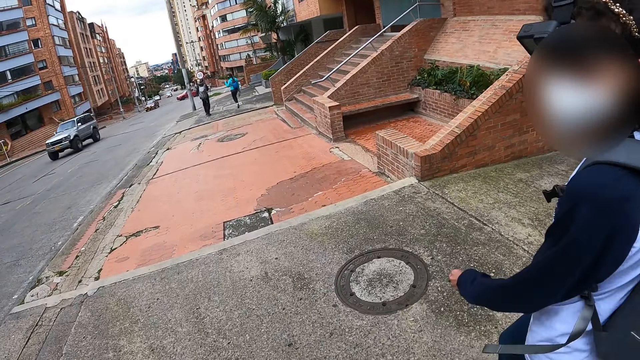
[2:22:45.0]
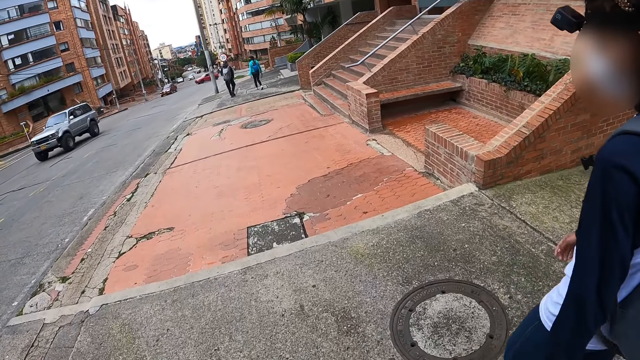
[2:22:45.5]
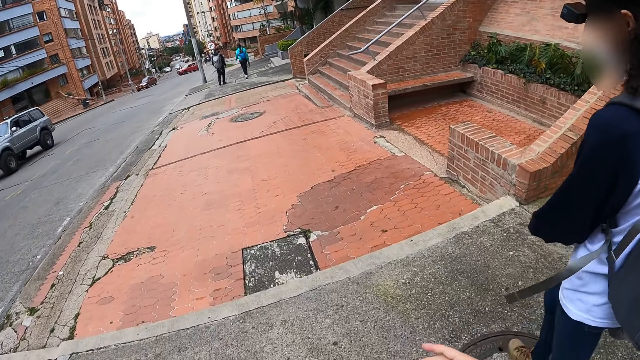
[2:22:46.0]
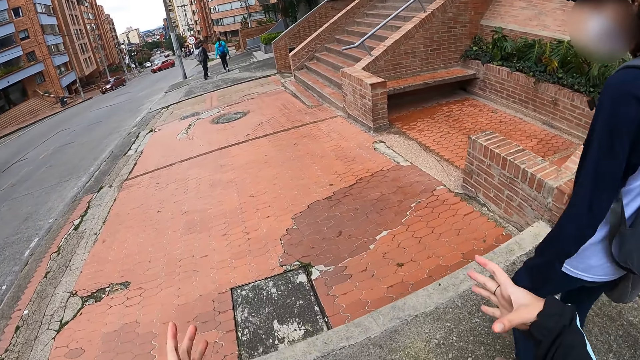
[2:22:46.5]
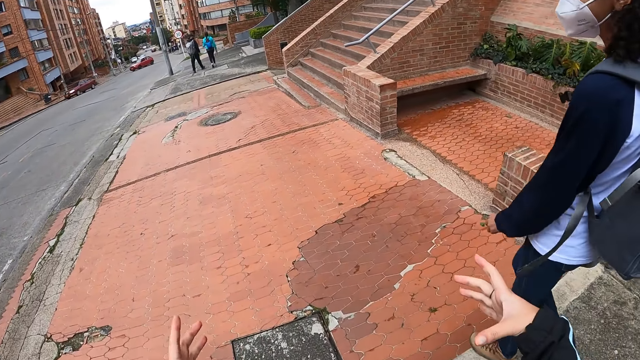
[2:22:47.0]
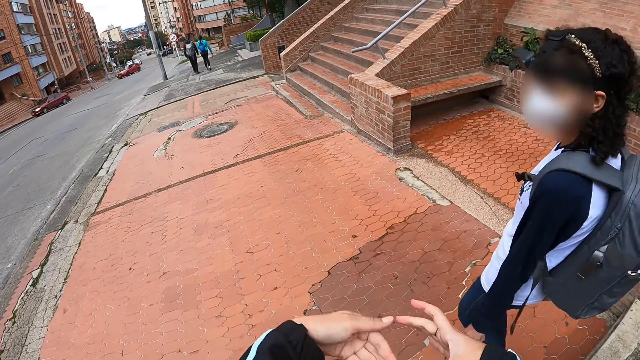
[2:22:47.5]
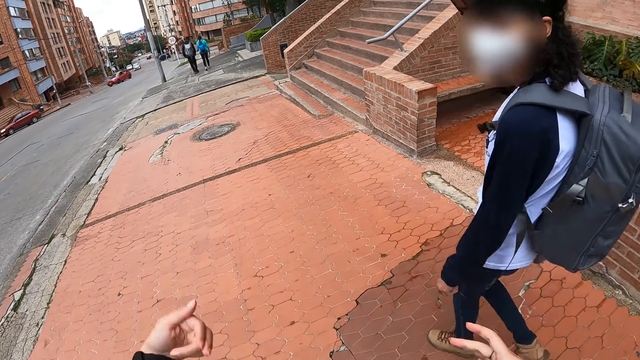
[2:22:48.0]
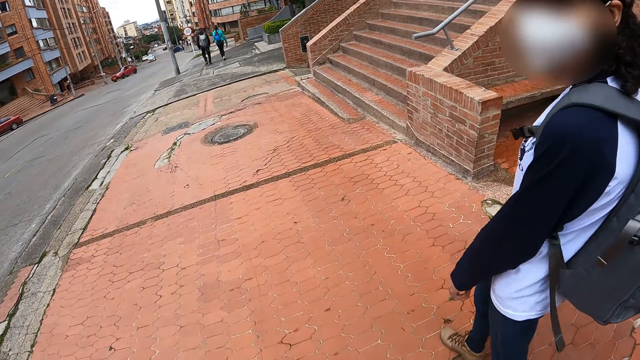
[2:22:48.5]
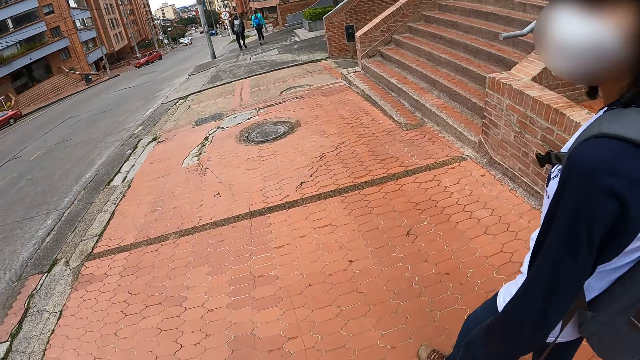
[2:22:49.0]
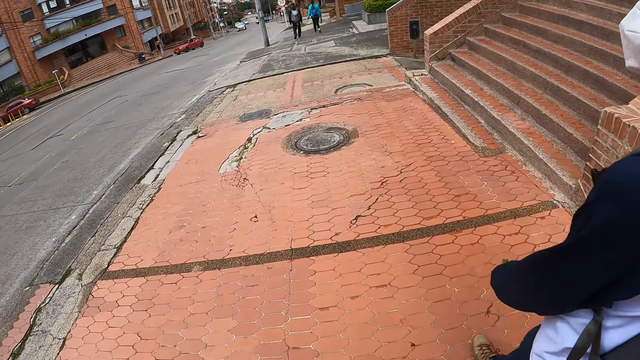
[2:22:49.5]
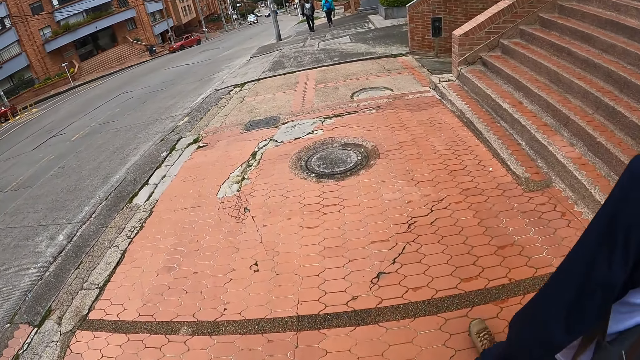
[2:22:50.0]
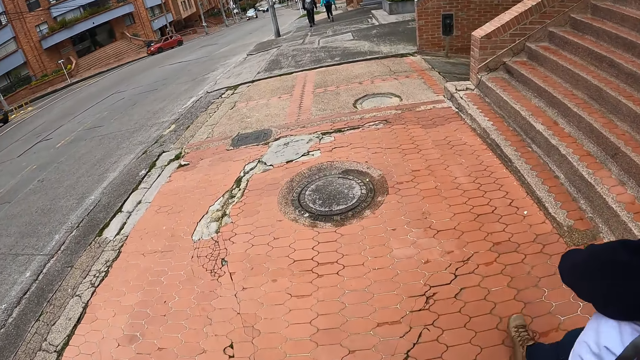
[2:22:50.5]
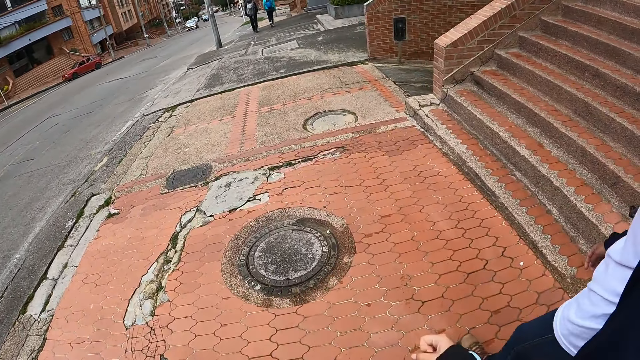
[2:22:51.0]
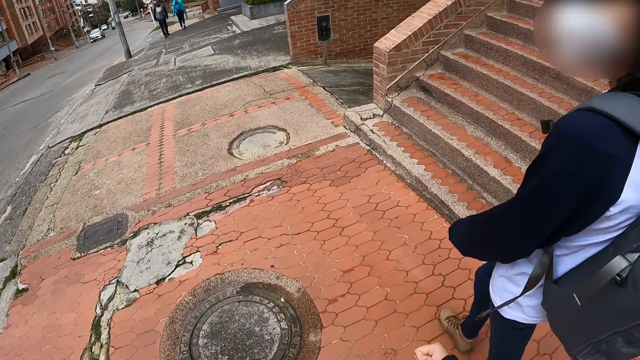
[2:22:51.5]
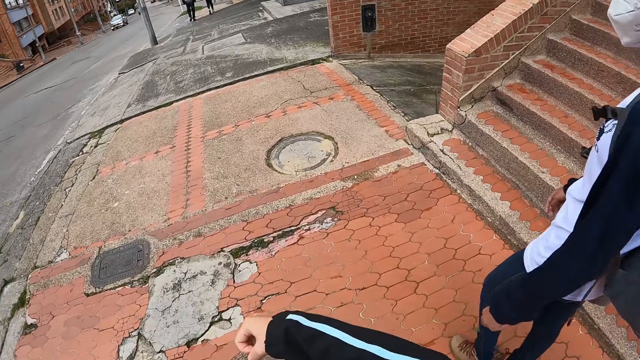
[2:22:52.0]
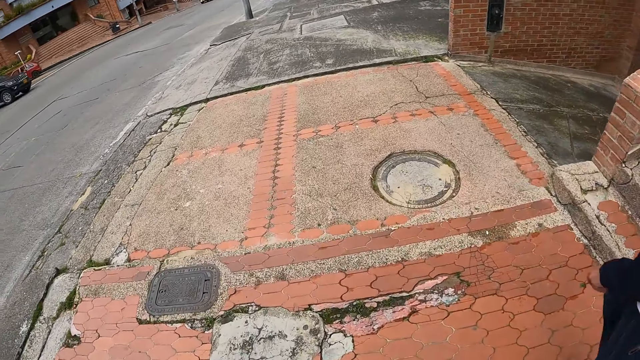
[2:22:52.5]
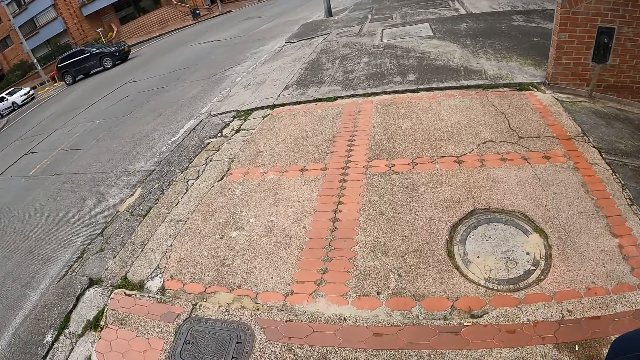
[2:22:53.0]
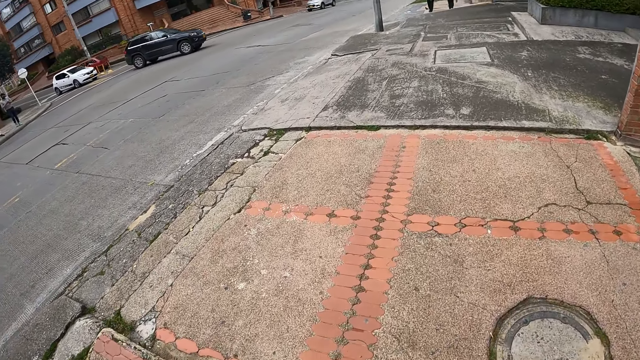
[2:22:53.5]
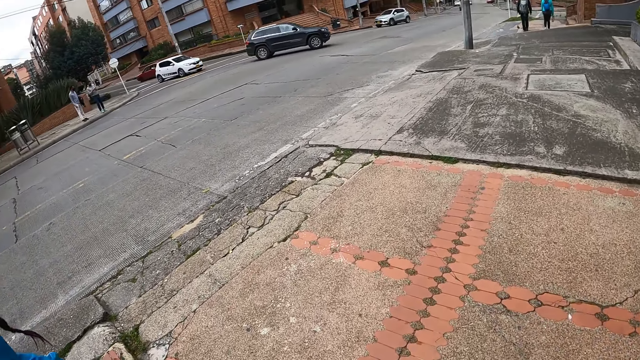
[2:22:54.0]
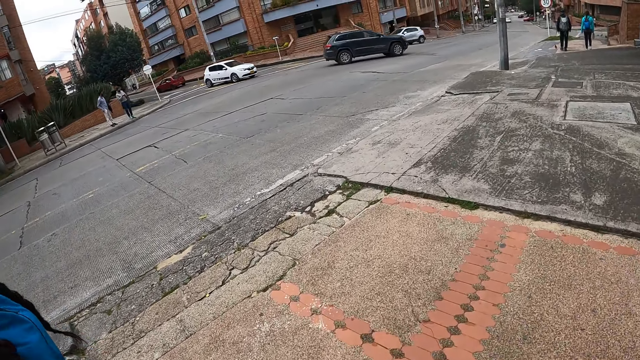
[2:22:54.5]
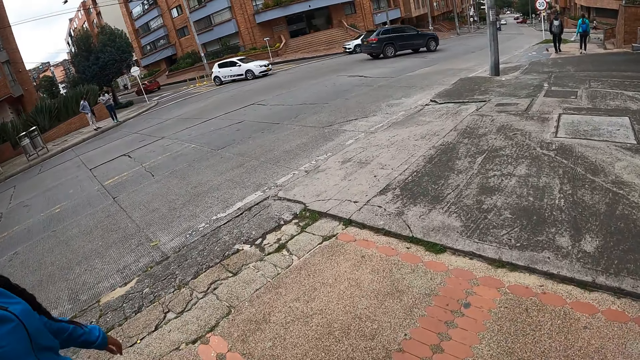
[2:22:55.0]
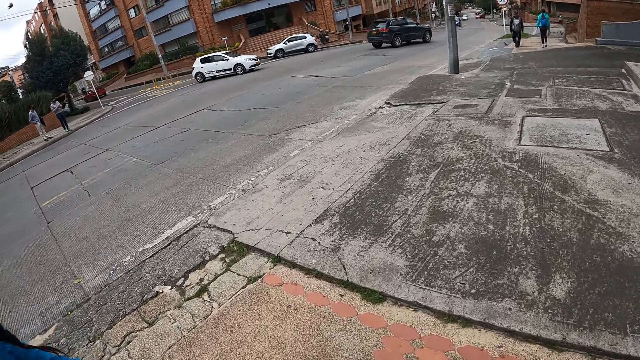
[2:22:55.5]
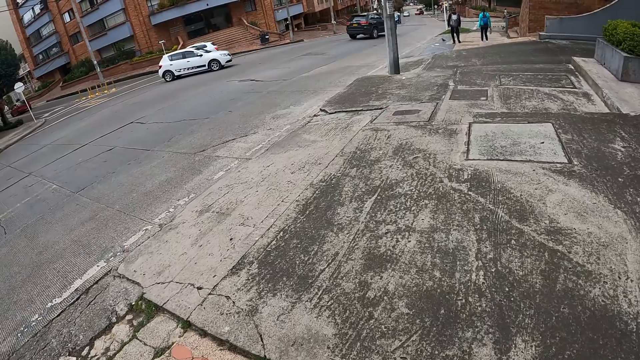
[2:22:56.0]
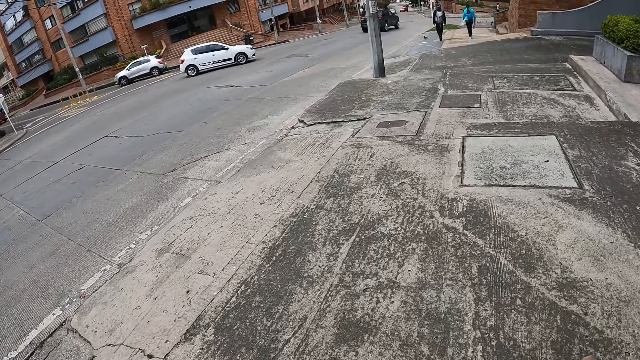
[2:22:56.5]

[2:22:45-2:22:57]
A silver car passes by the camera wearer.

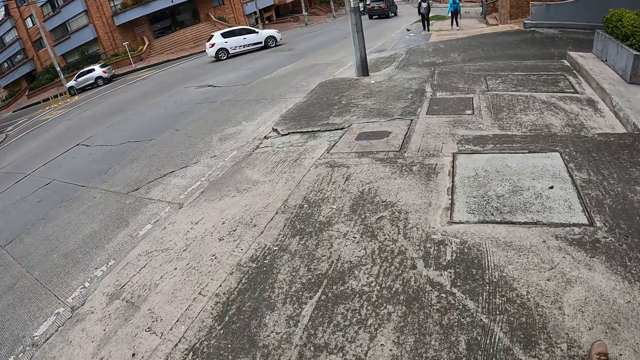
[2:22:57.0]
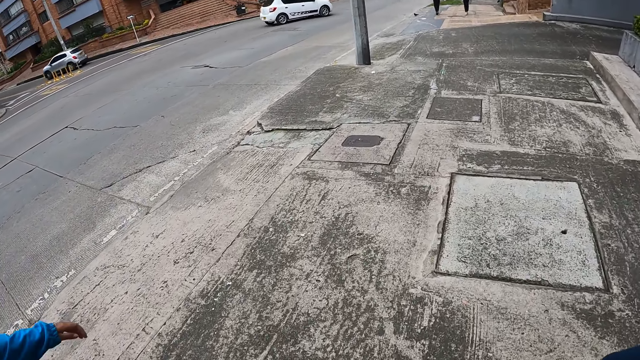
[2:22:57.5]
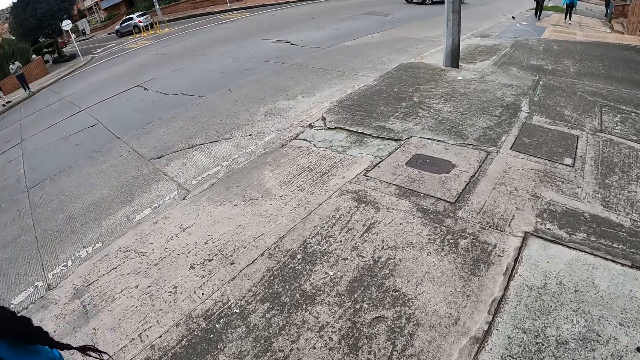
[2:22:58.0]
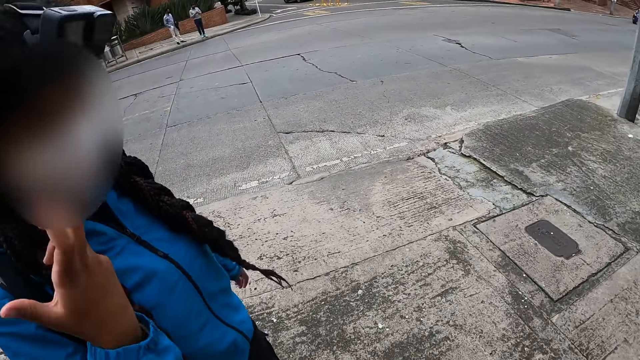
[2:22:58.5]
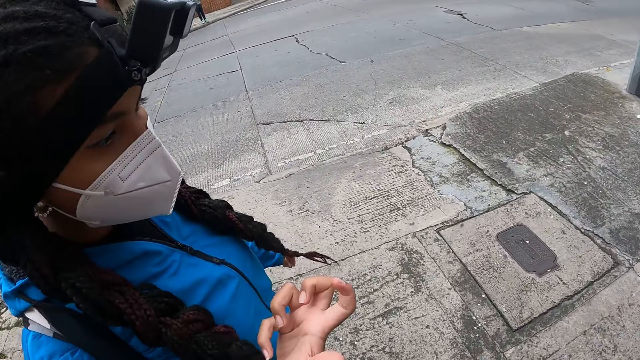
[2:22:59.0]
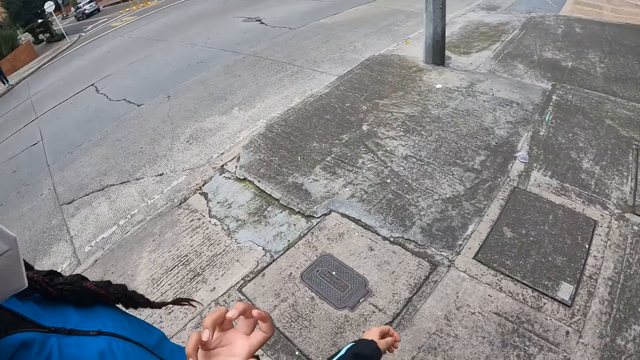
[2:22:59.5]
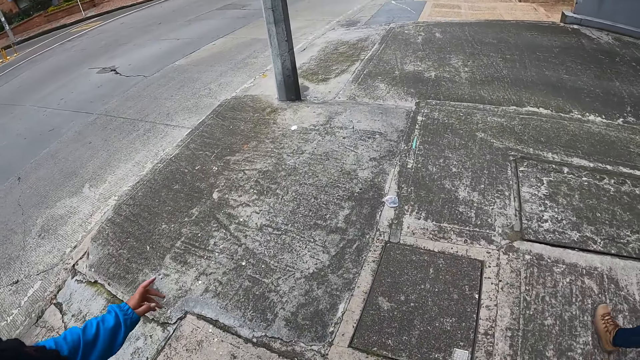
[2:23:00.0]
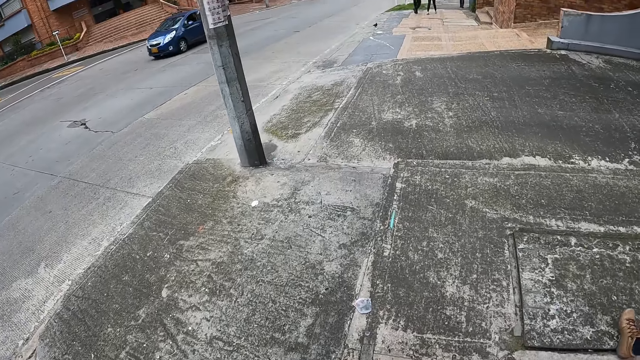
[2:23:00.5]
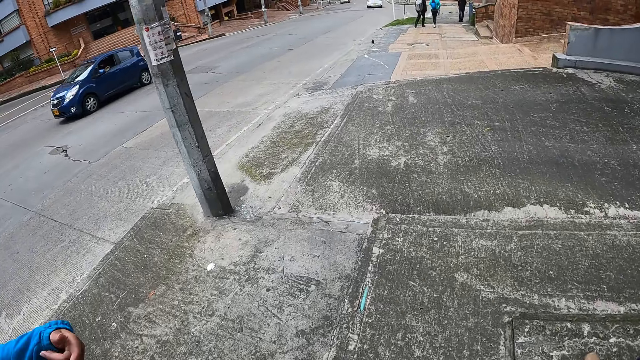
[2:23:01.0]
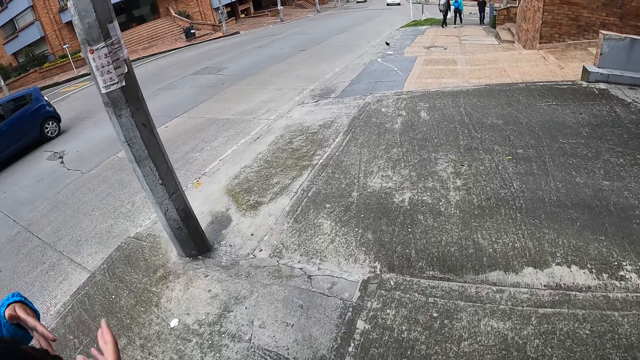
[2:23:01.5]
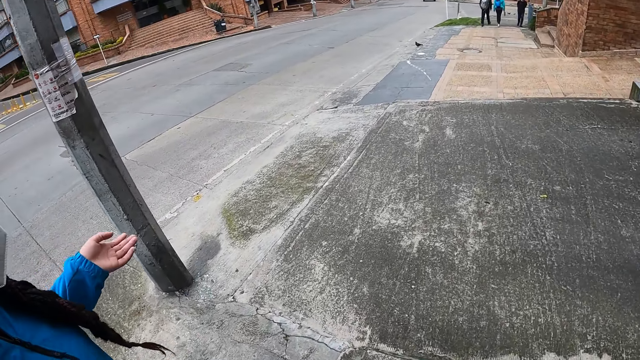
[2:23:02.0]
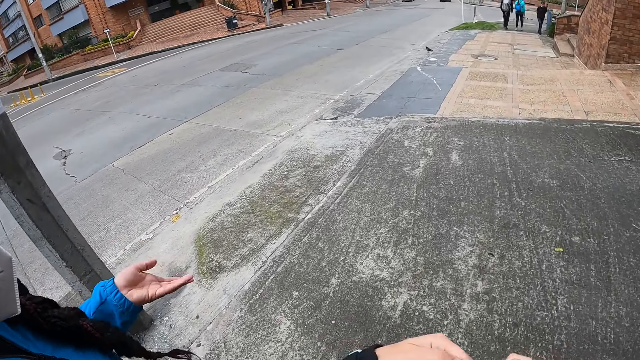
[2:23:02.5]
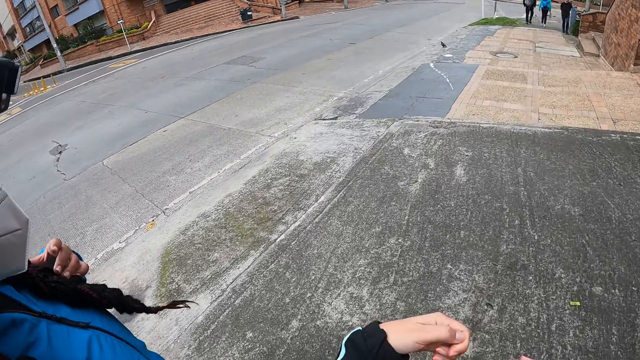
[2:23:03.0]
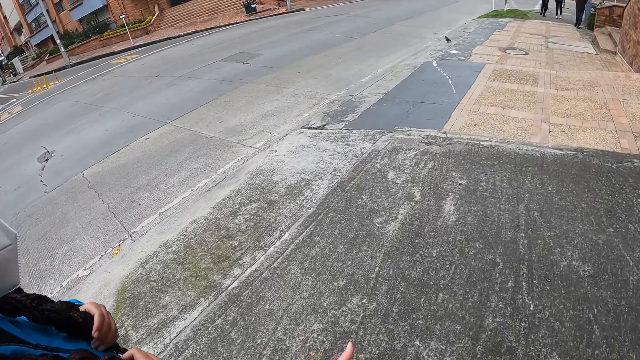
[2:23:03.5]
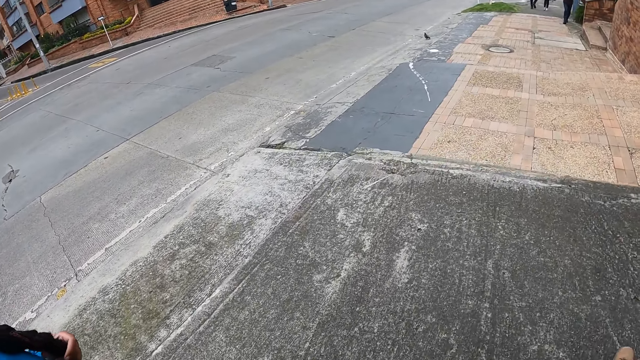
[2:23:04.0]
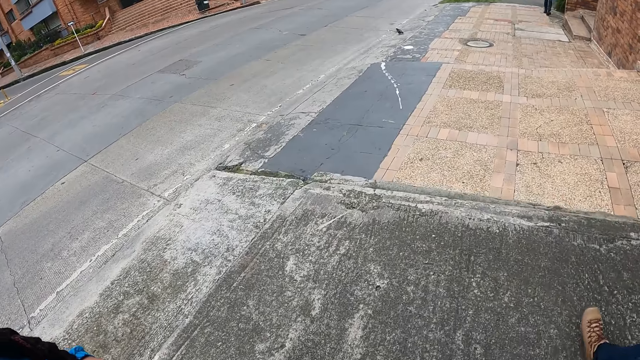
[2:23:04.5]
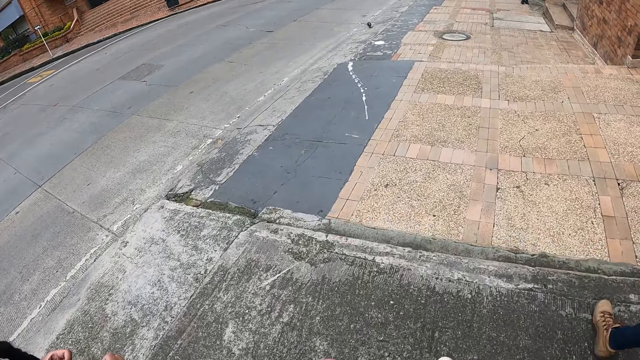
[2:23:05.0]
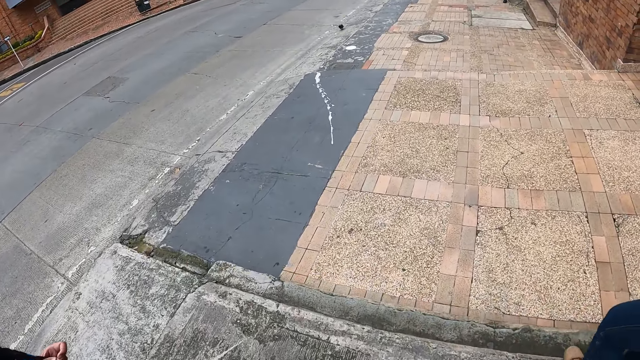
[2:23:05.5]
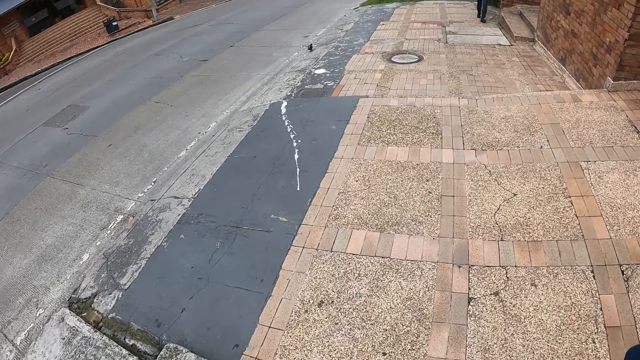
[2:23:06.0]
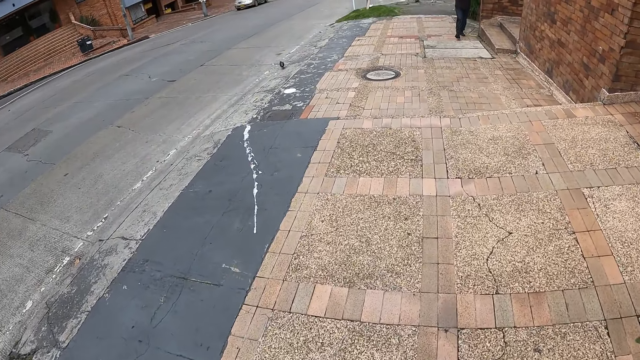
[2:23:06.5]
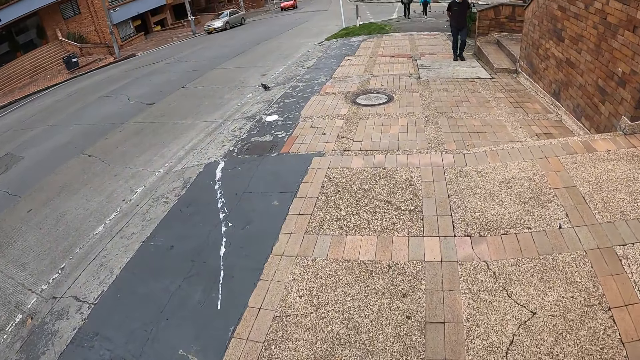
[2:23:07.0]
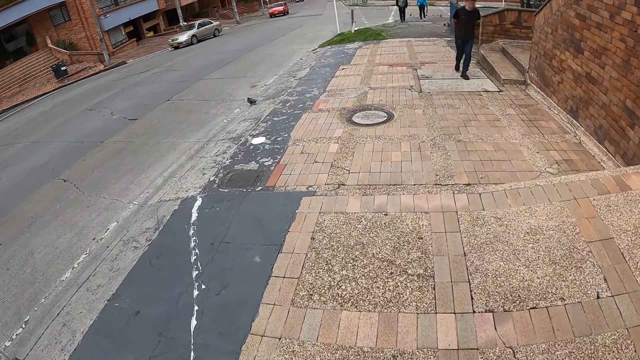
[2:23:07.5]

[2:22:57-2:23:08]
A blue car passes by the camera wearer.
